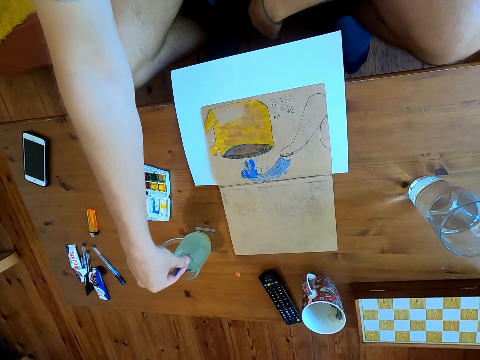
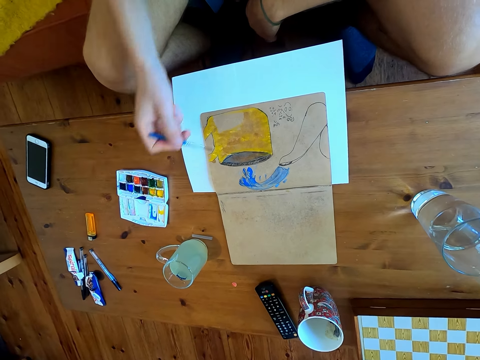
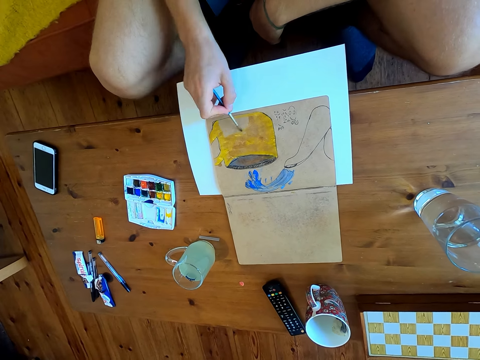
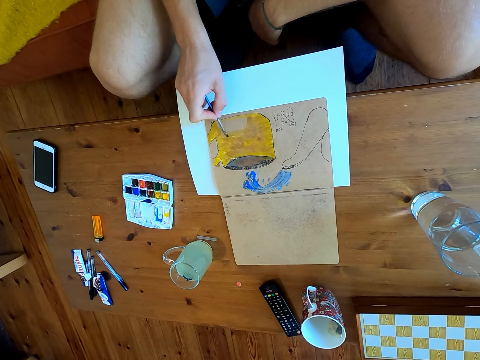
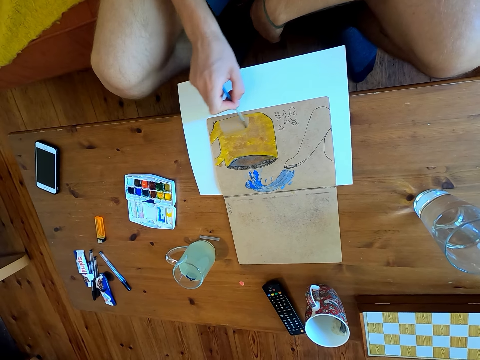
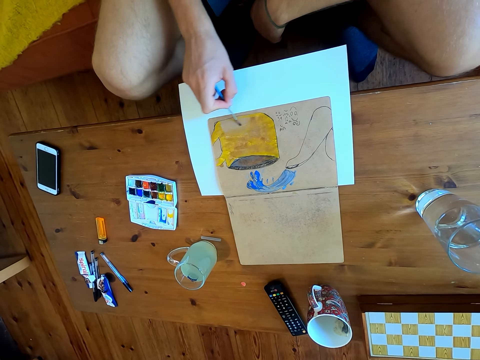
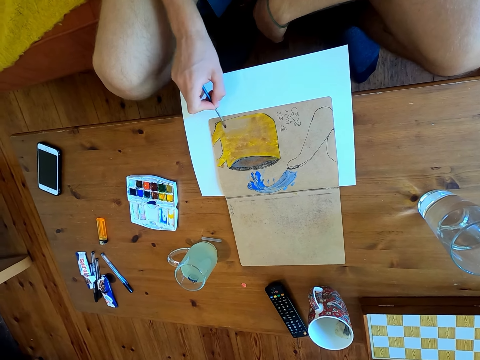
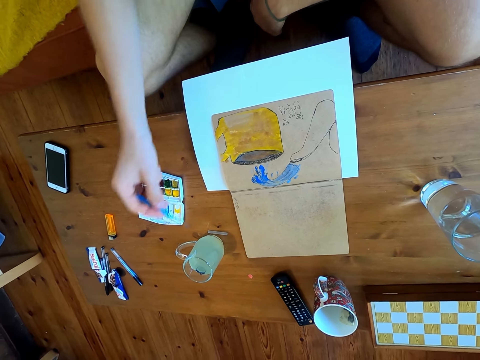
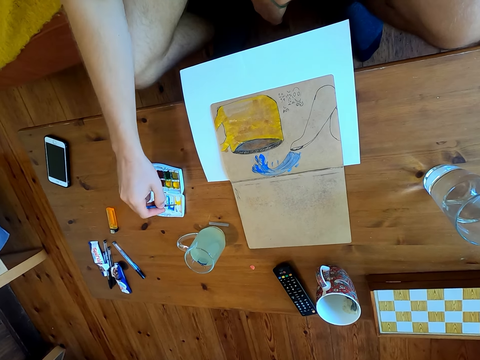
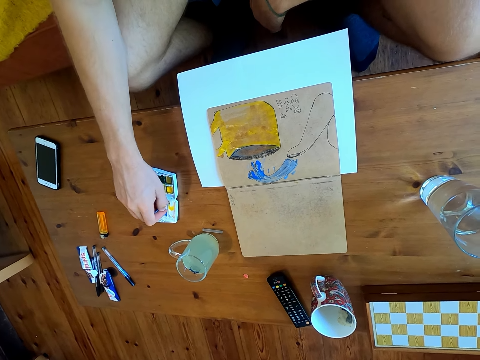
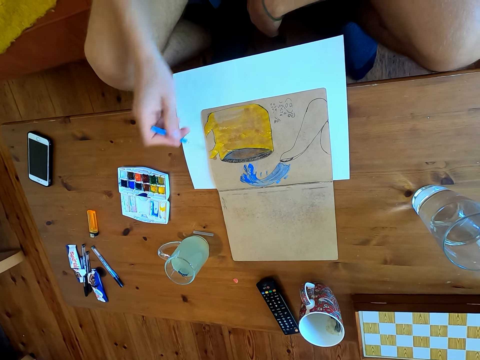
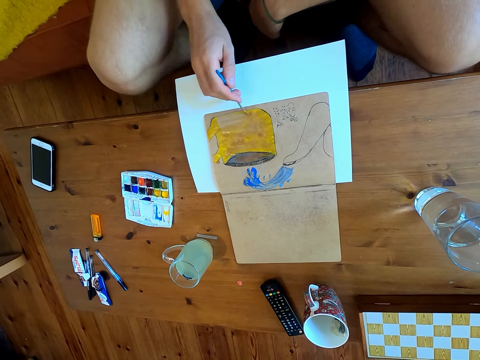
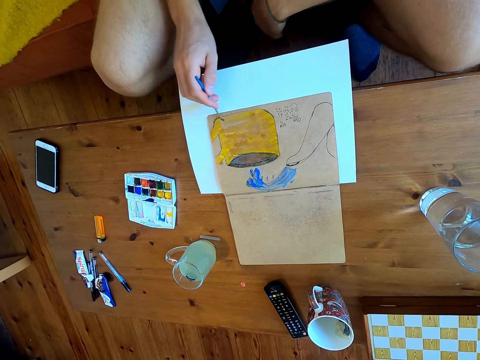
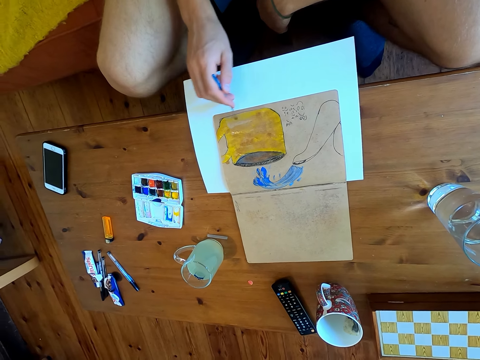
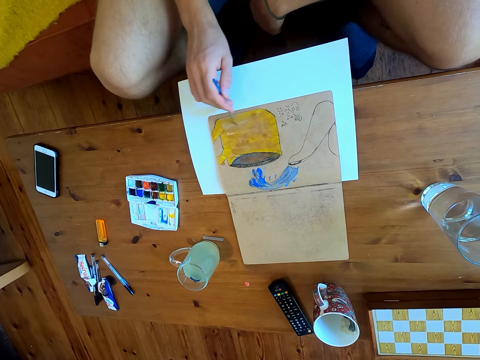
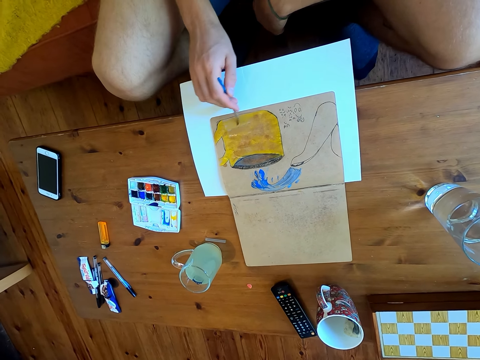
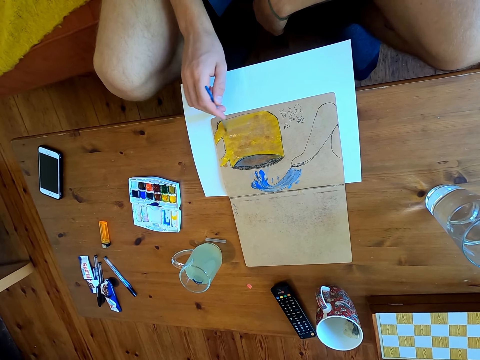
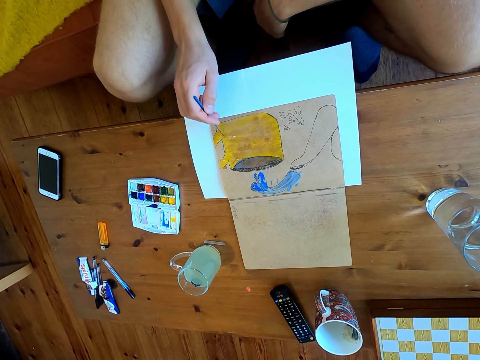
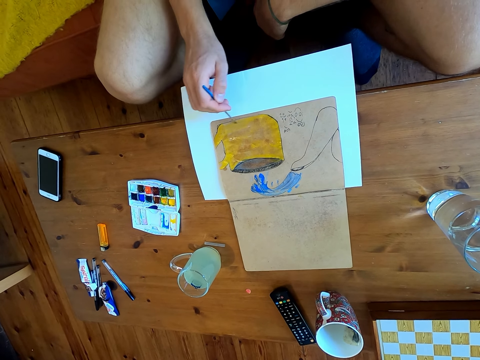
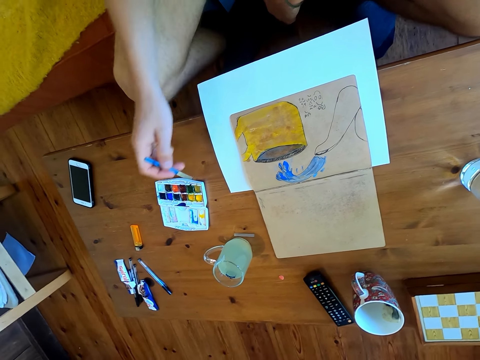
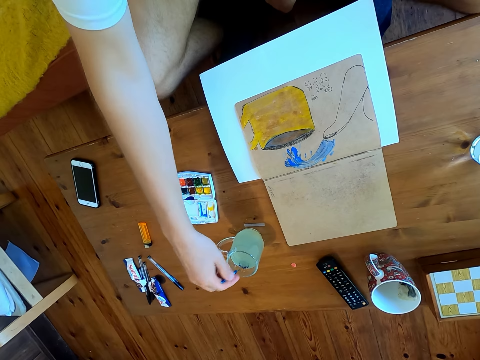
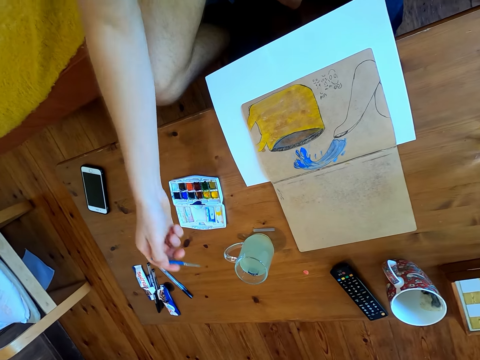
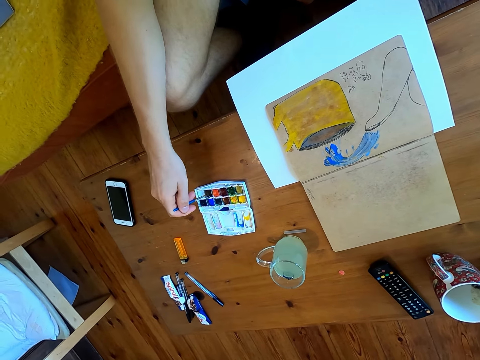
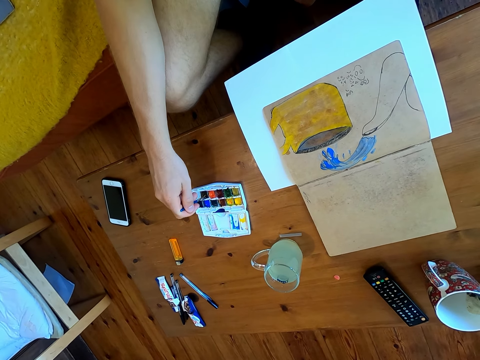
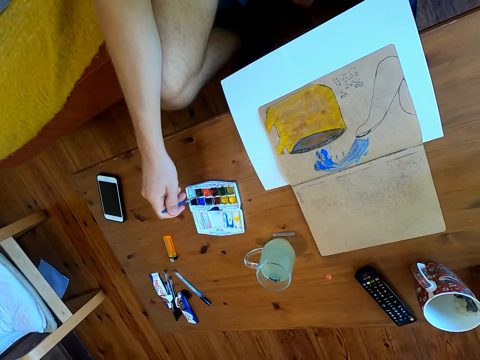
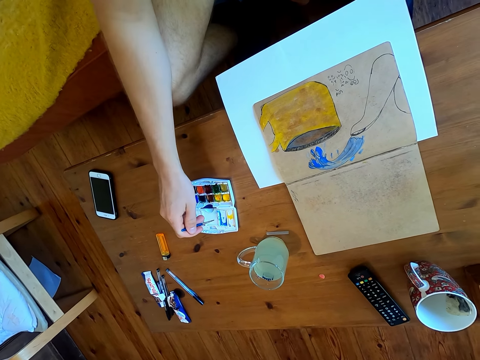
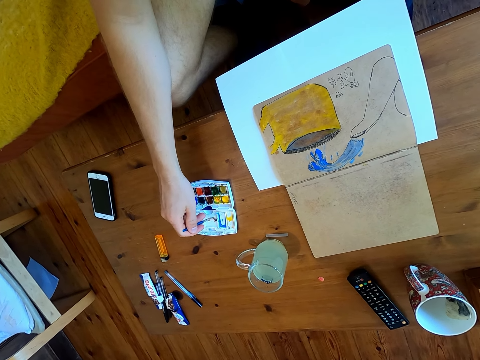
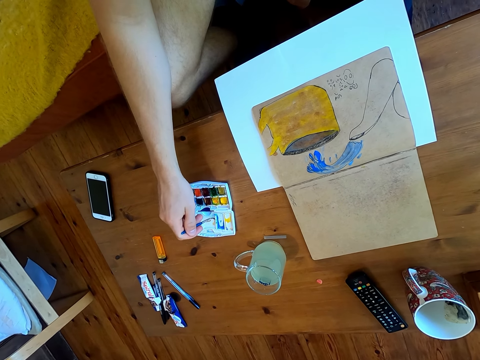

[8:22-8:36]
The camera wearer dips the brush into a liquid. They paint on a paper. They immerse the brush in watercolor. They paint on the paper. They mix paints in the paint plate. They dip the brush into the liquid. They immerse the brush in the watercolor.

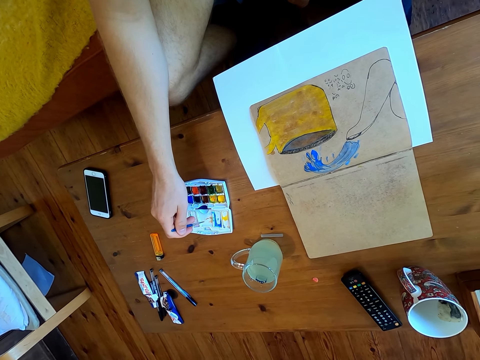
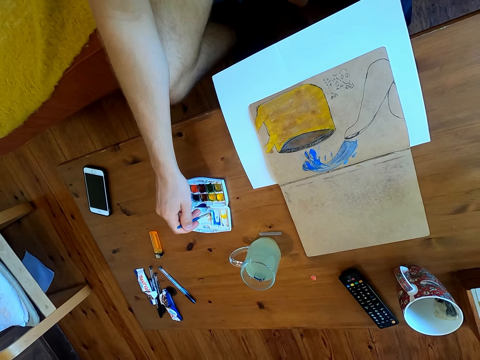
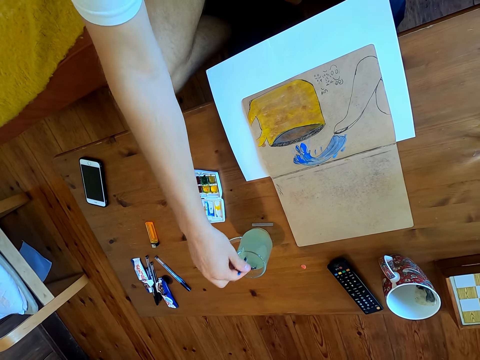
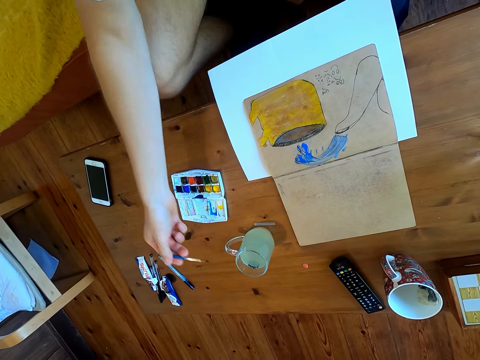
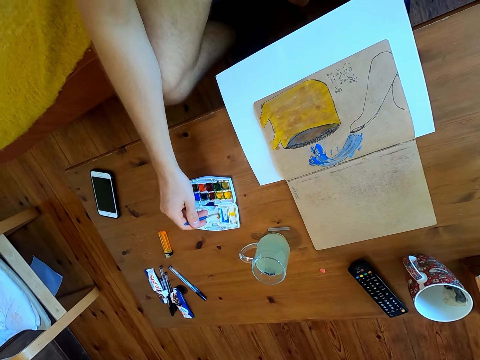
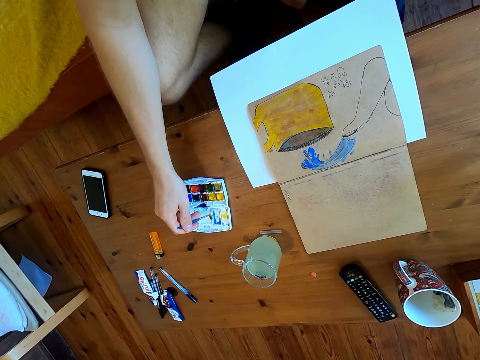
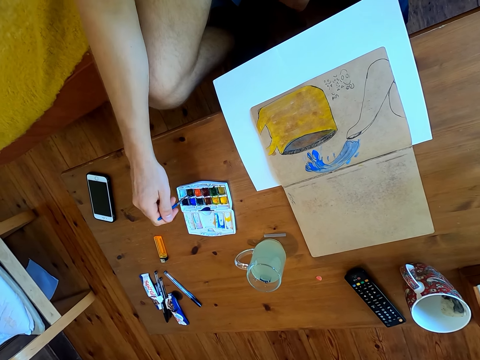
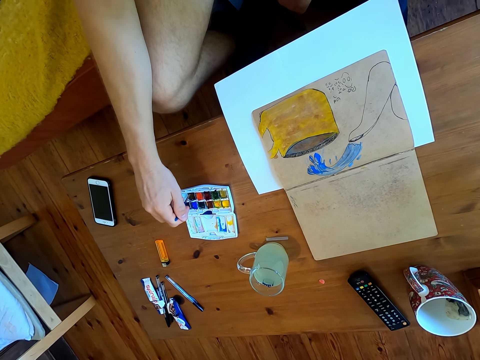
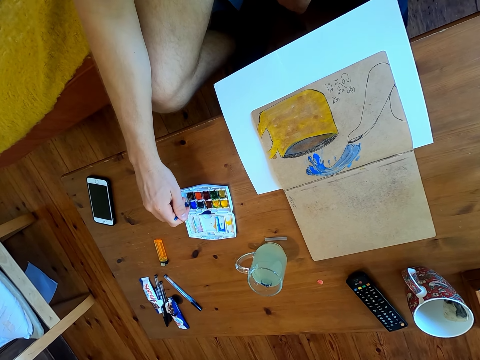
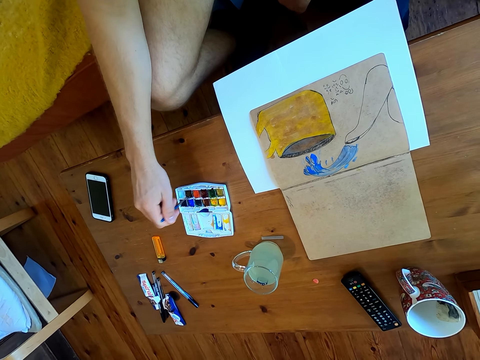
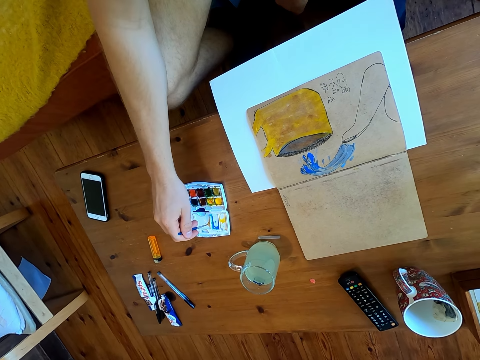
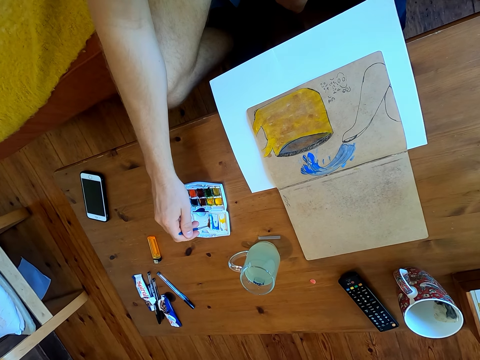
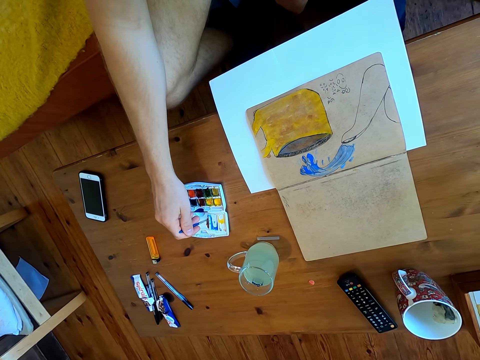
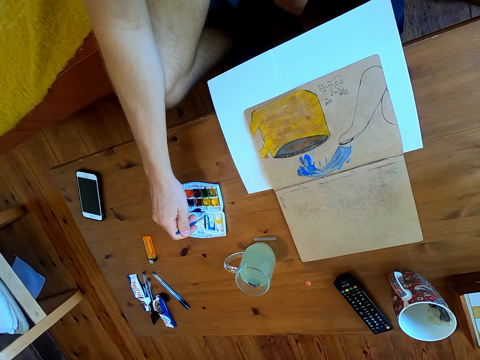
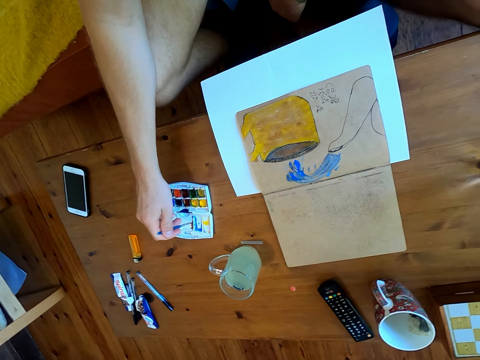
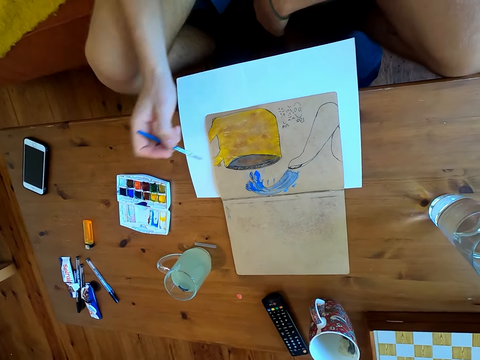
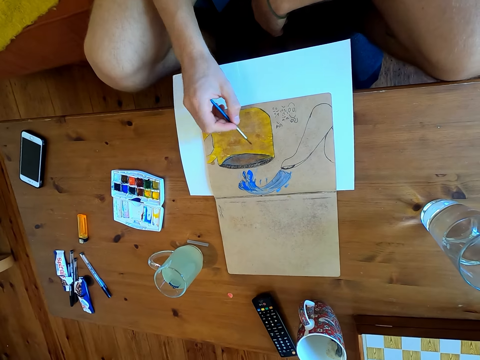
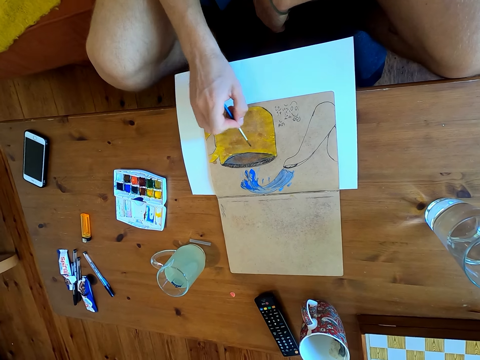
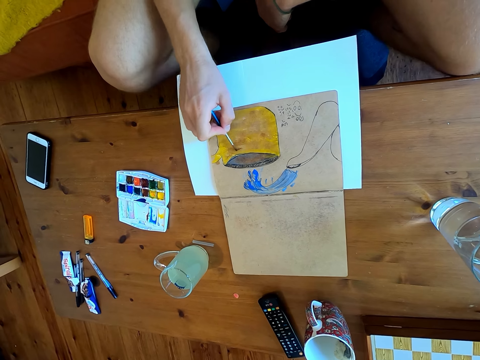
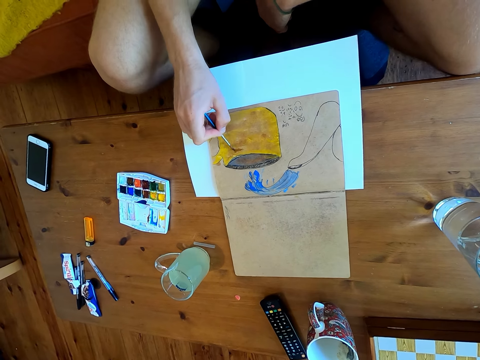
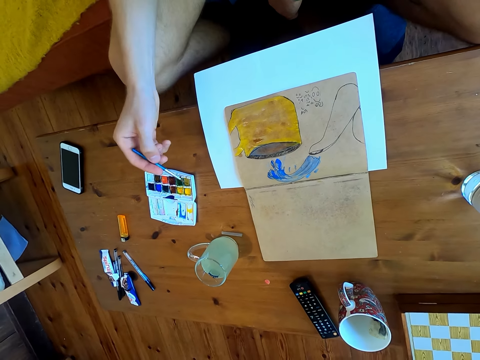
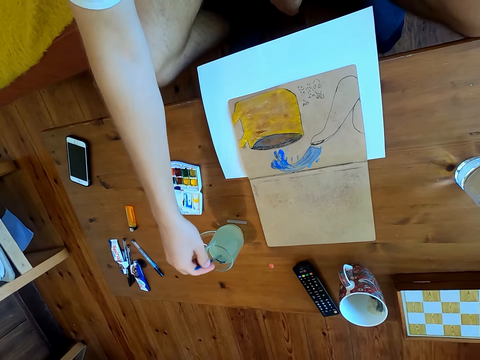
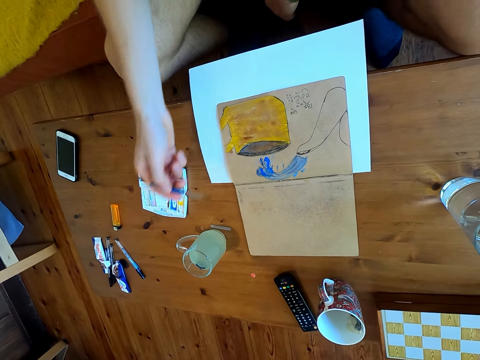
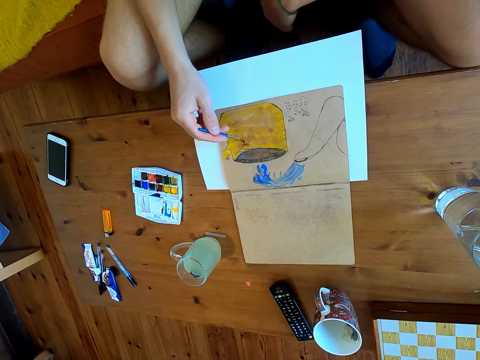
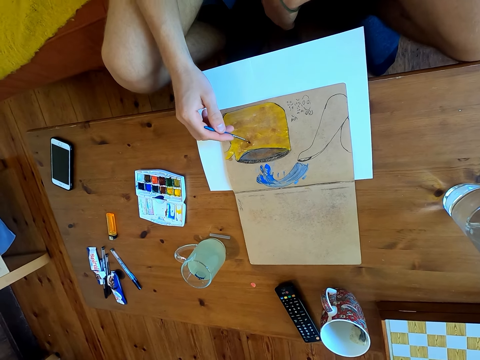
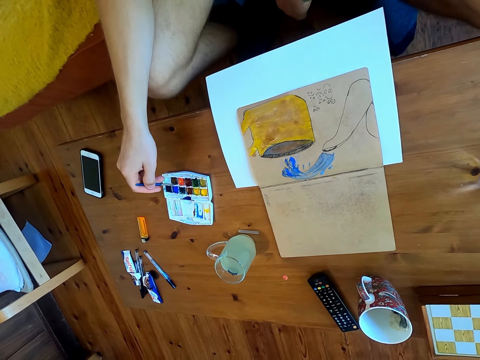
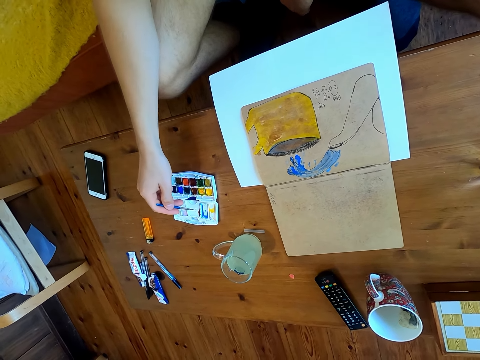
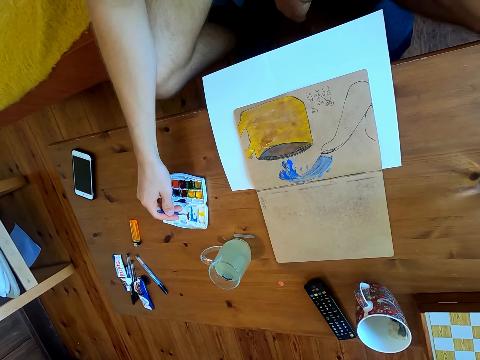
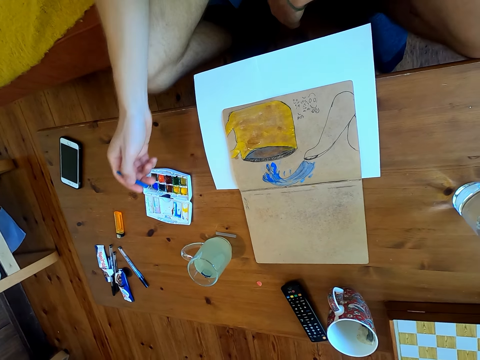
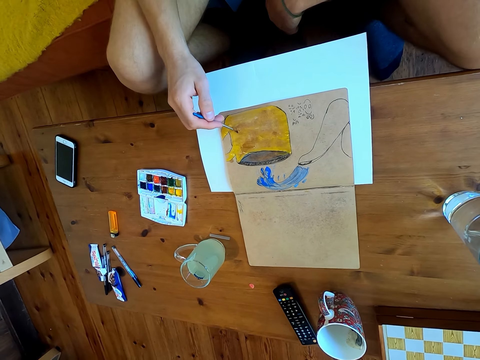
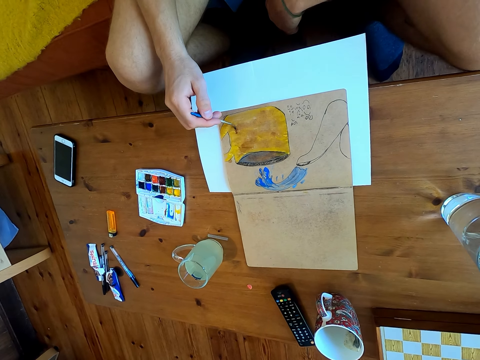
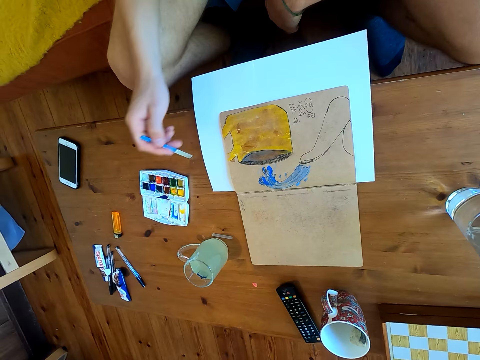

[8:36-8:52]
The camera wearer dips the brush into a liquid. They immerse the brush in the watercolor. They paint the drawing on the paper. They dip the brush into the liquid. They paint on the paper. They immerse the brush in the watercolor. They paint on the paper.
